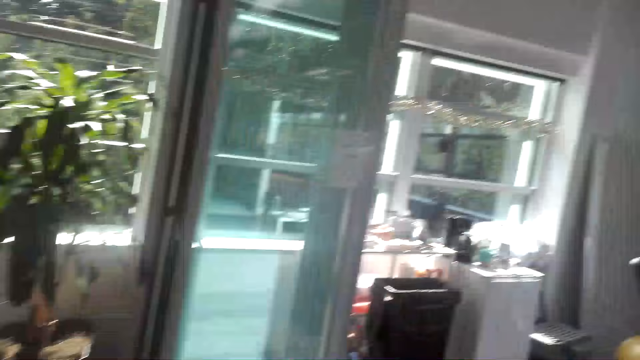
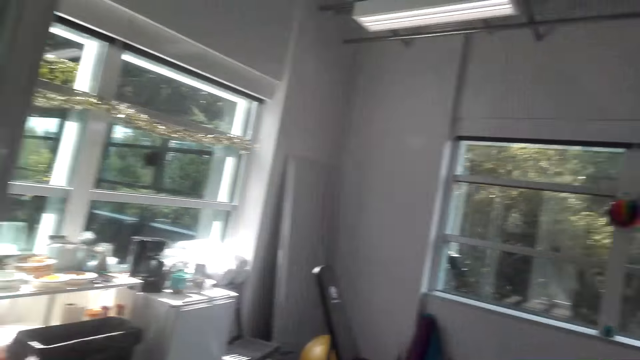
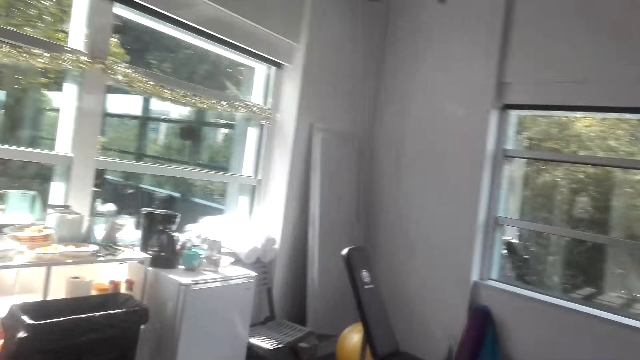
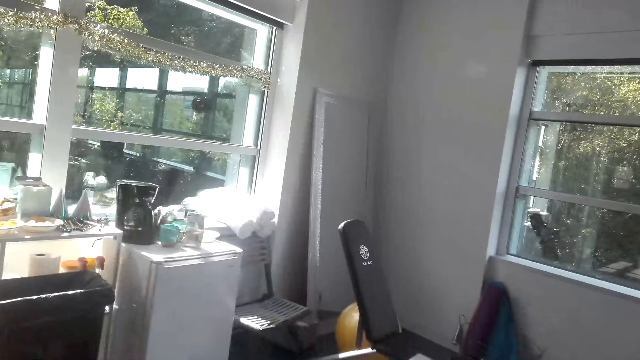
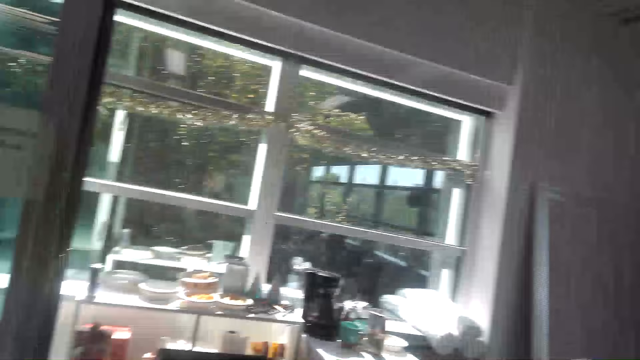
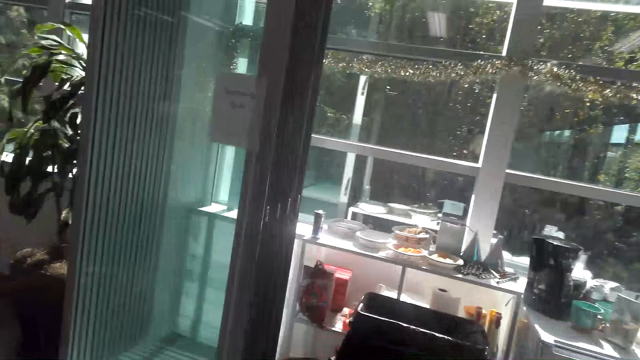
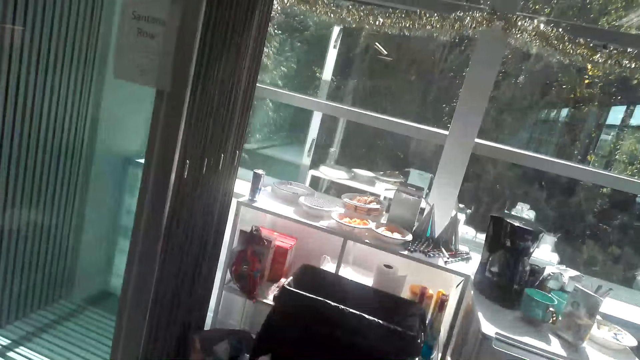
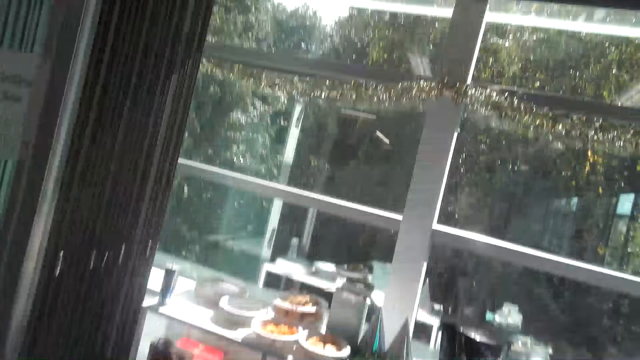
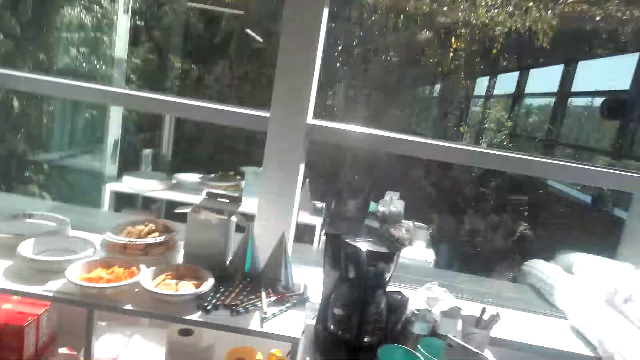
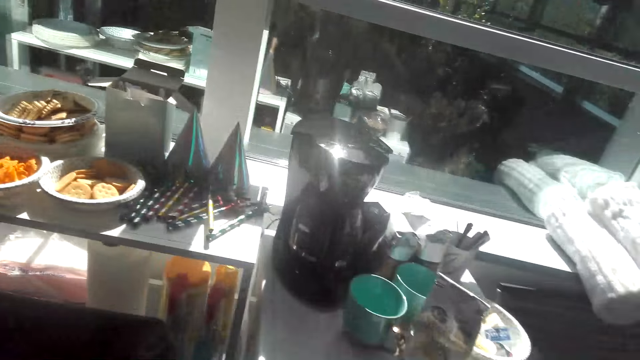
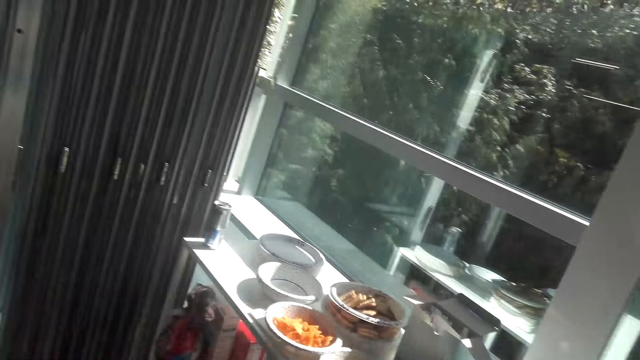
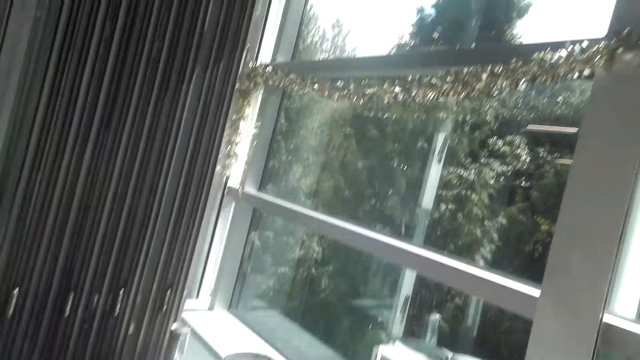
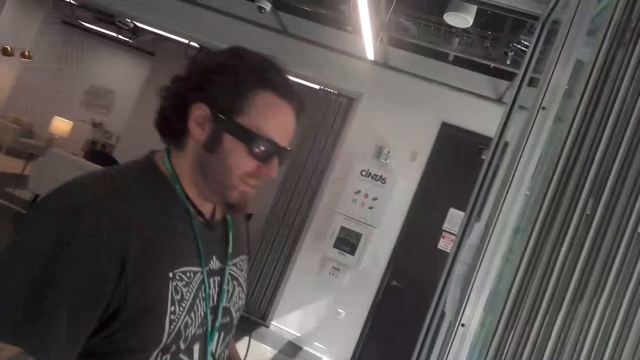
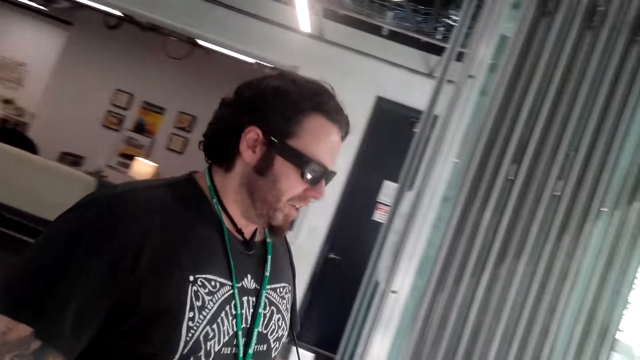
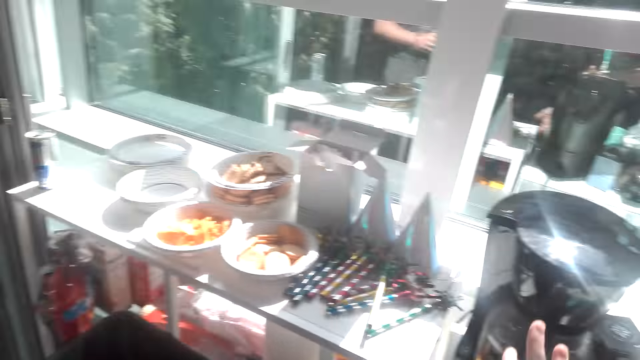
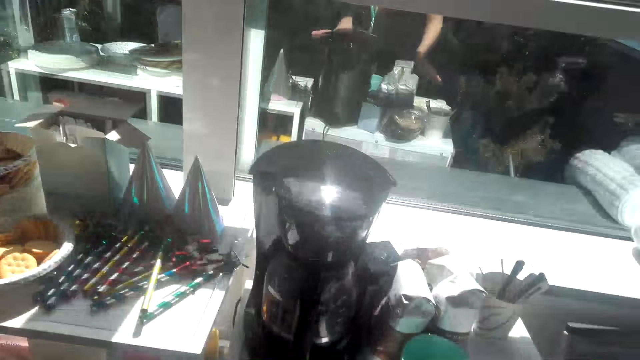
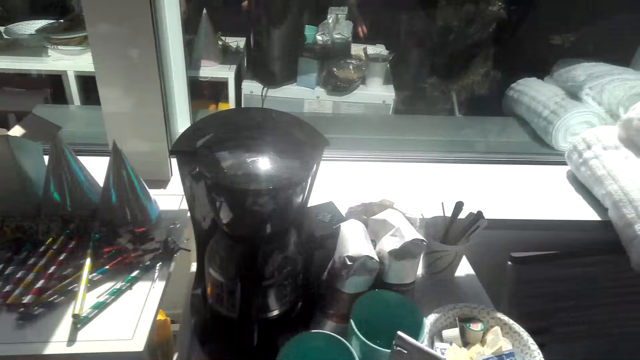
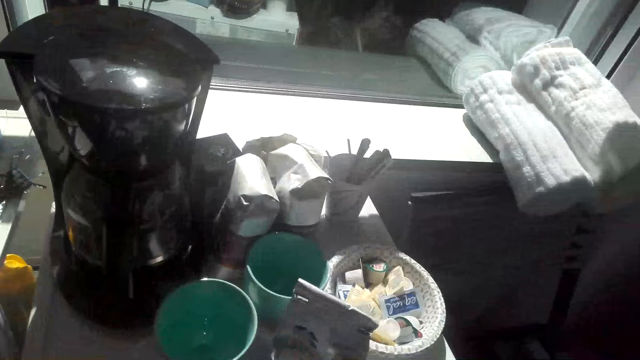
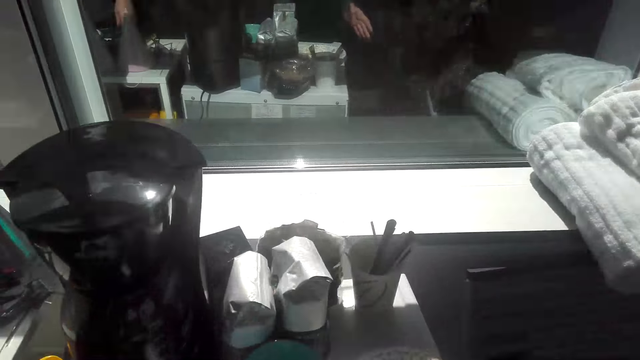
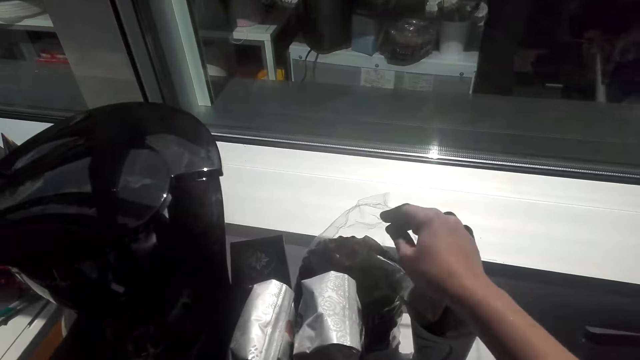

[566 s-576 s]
The camera wearer talks to a man.

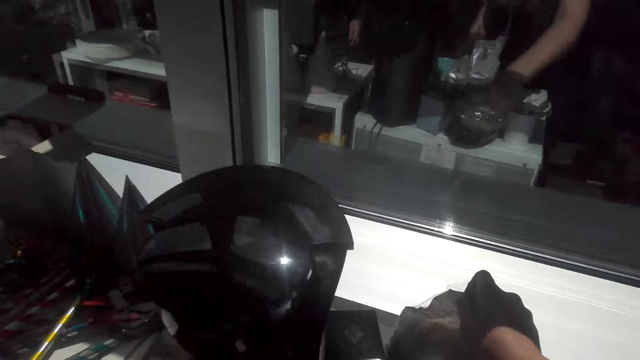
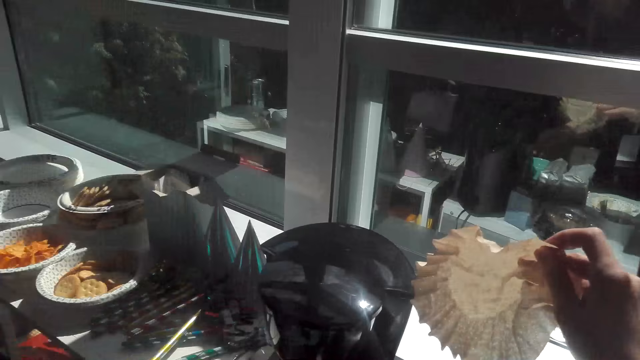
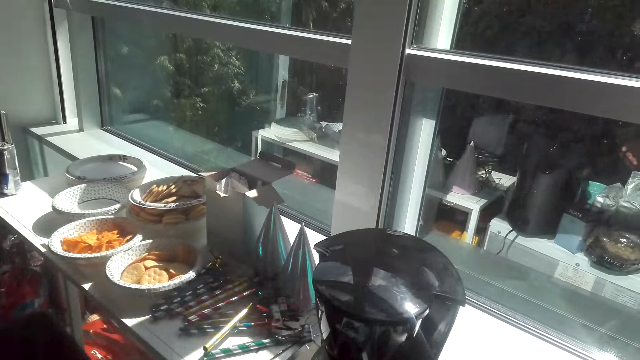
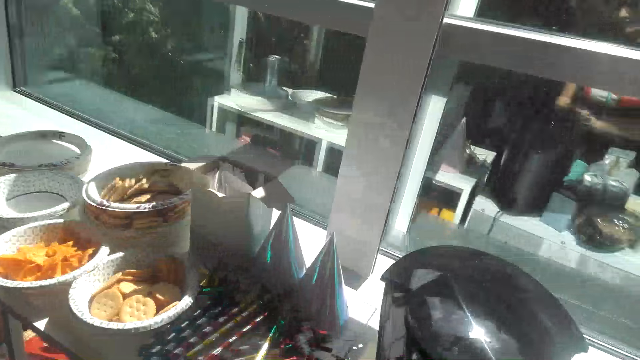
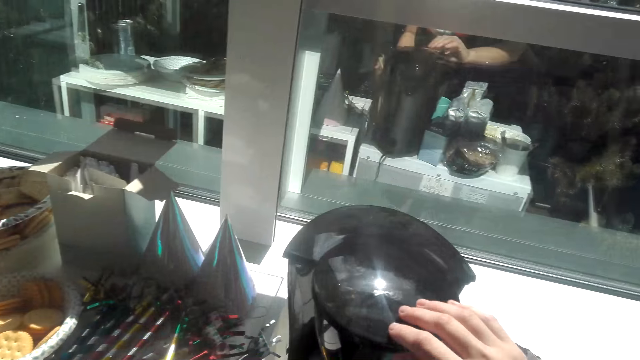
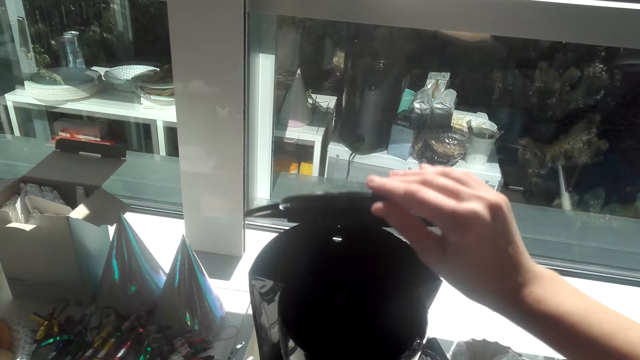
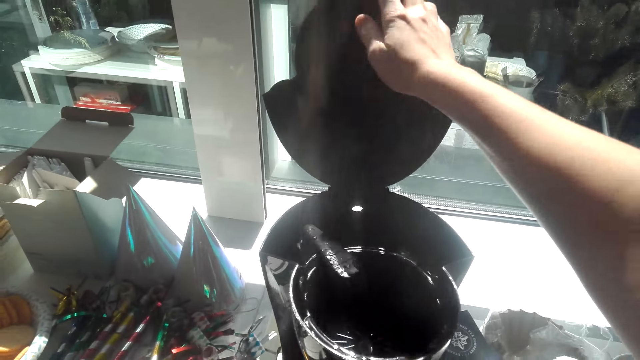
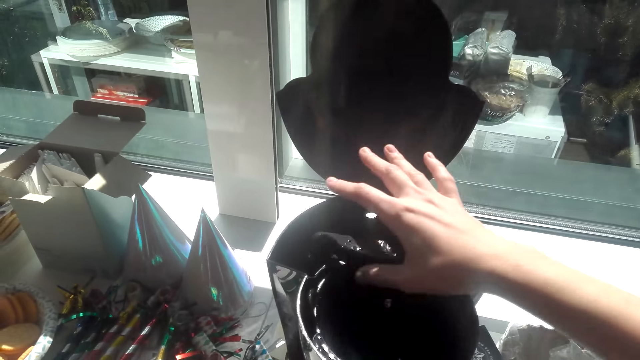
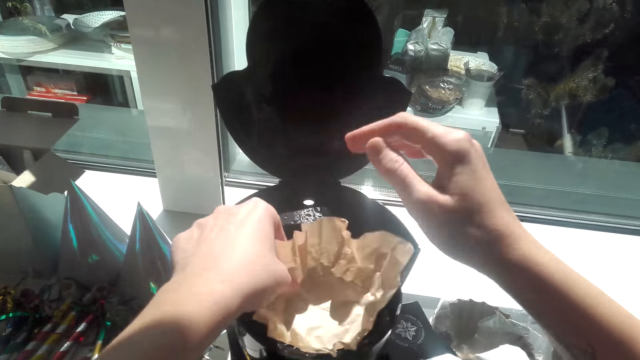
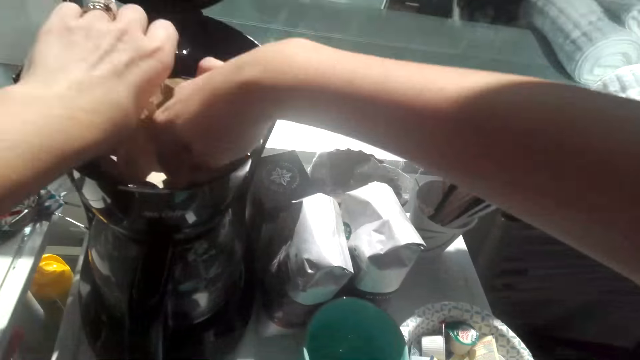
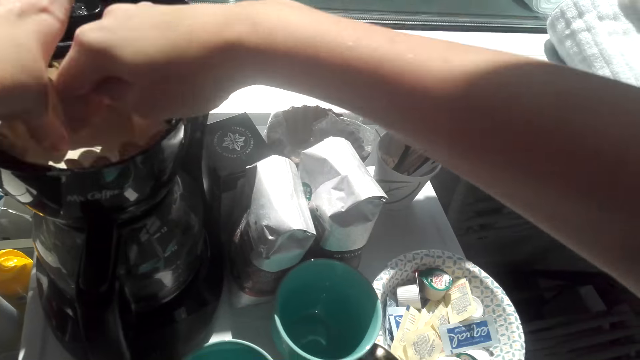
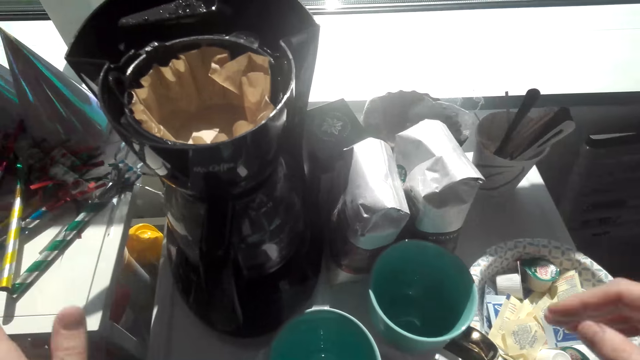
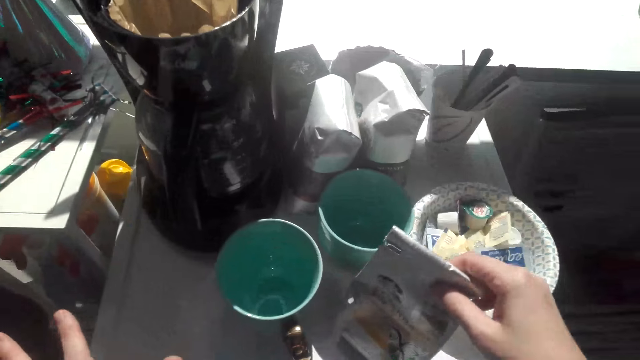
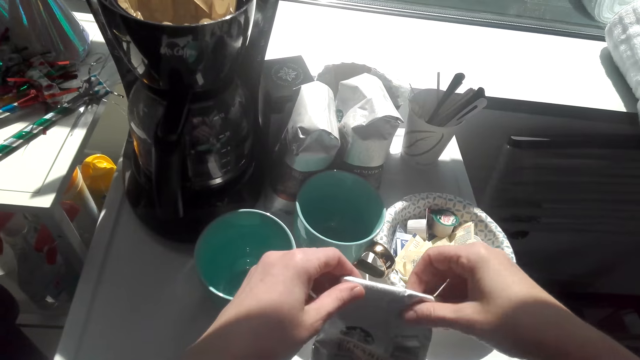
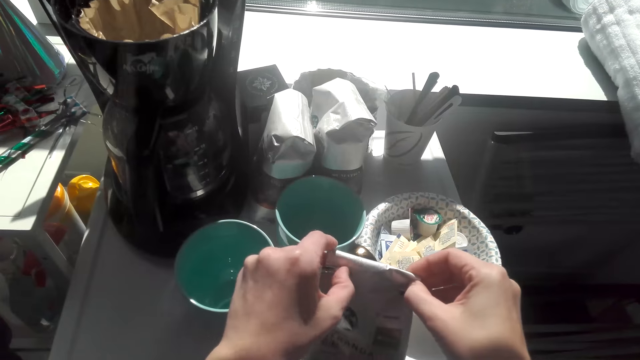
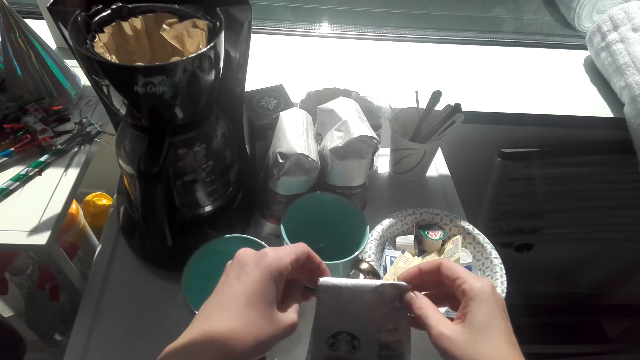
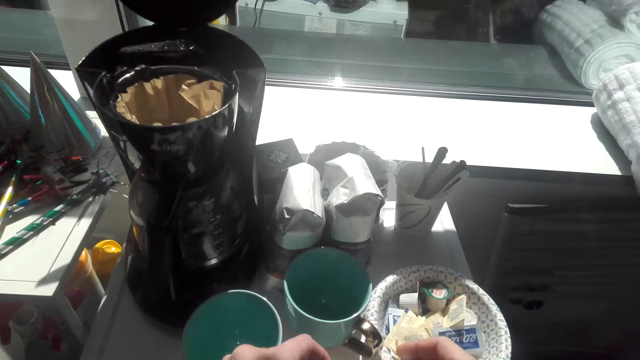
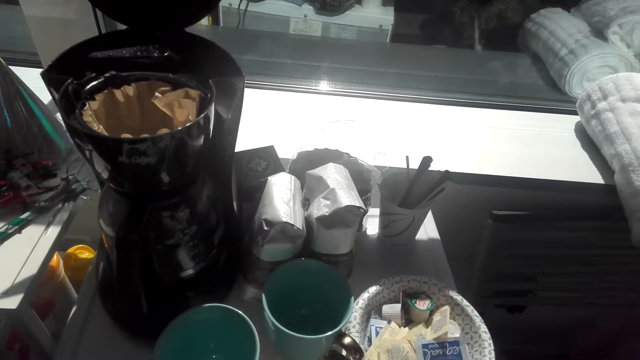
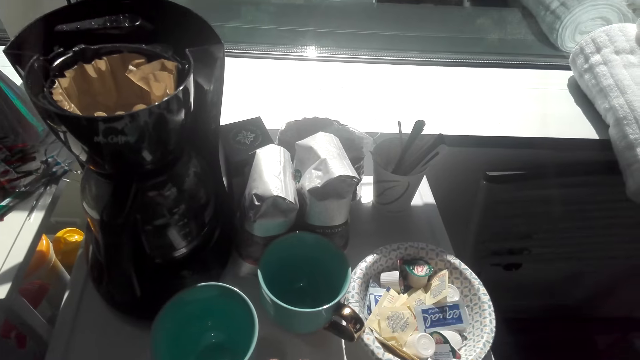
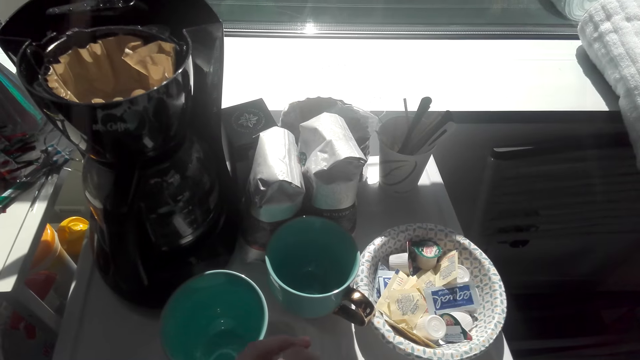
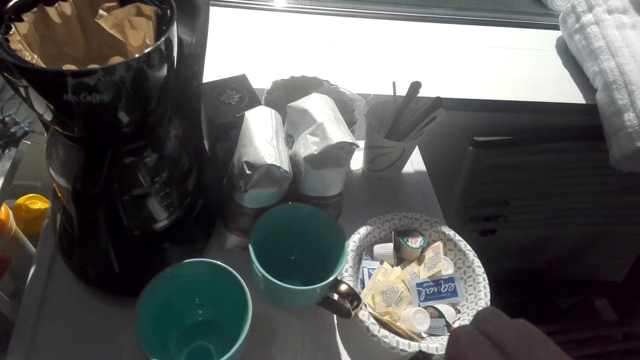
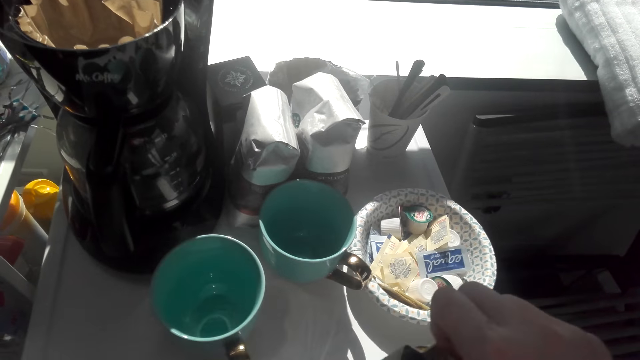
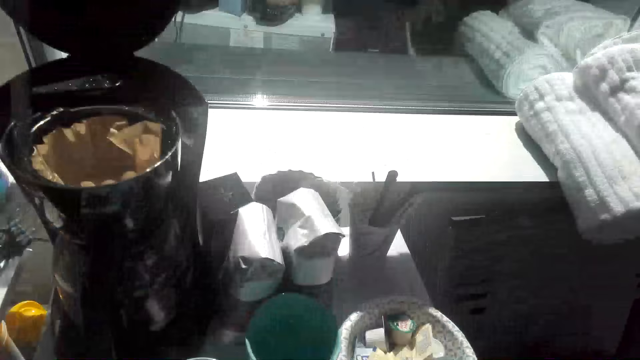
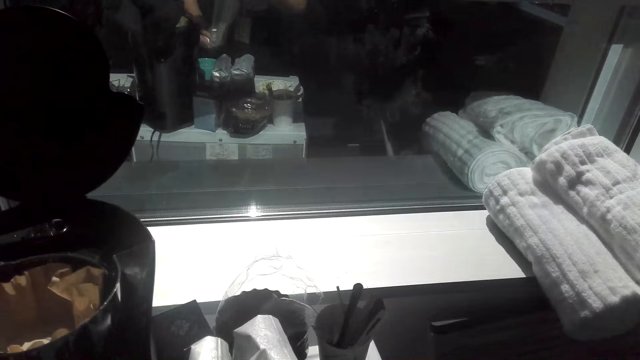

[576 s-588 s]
The camera wearer takes the paper from the table. They open the coffee maker. They put the paper in the coffee maker. They open the coffee.
